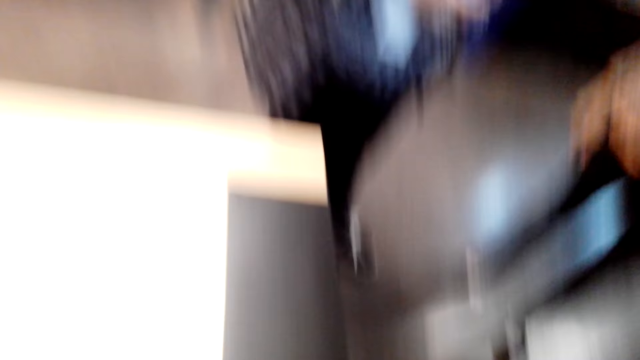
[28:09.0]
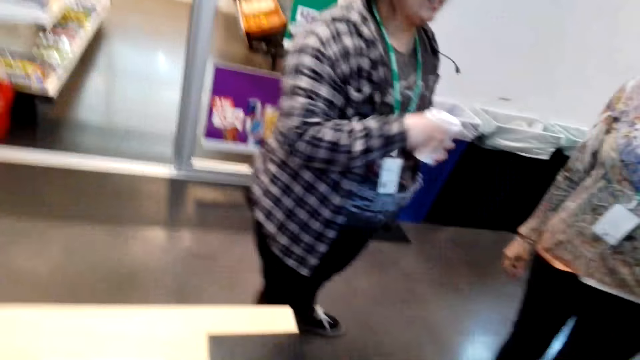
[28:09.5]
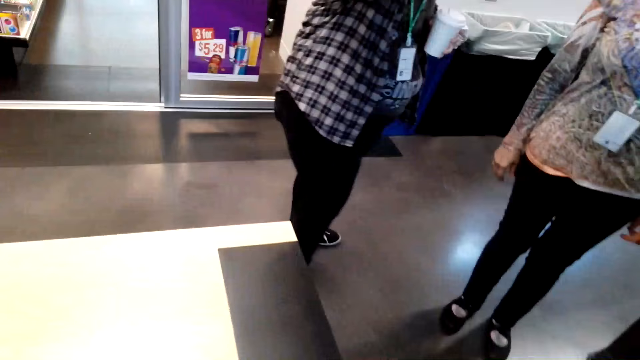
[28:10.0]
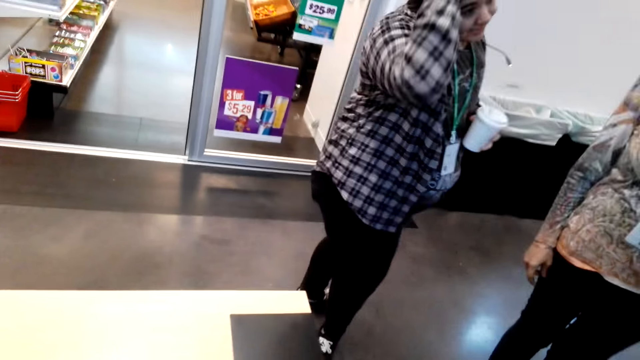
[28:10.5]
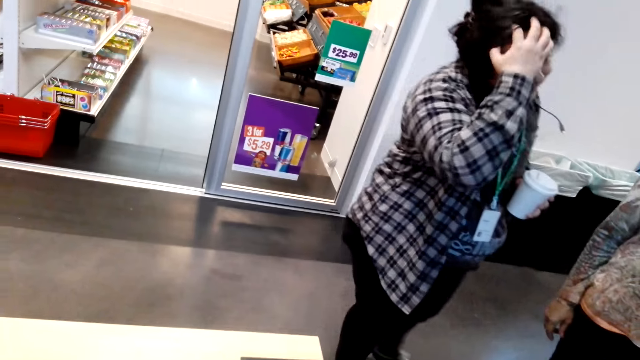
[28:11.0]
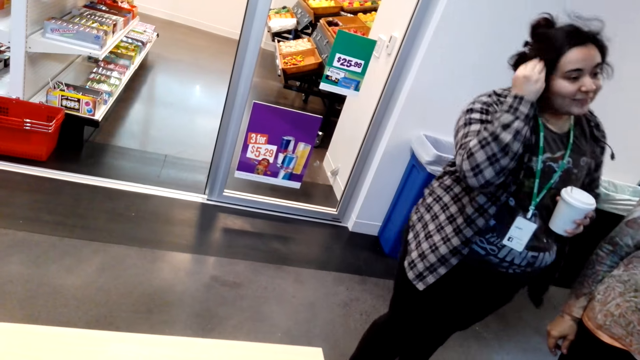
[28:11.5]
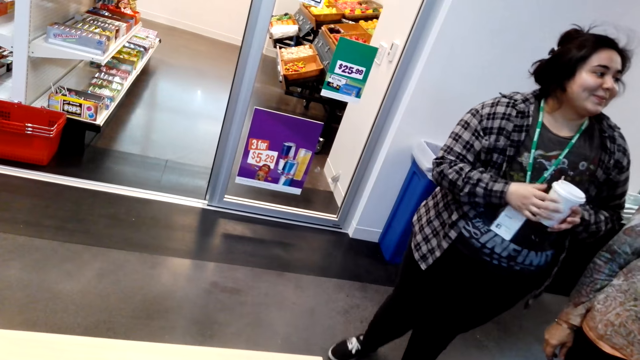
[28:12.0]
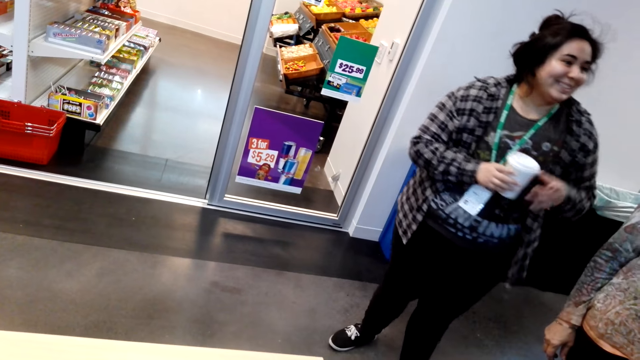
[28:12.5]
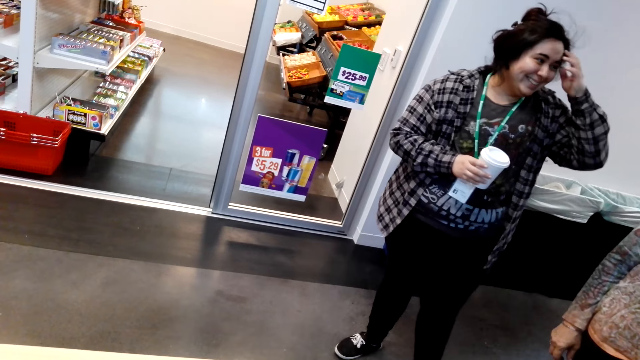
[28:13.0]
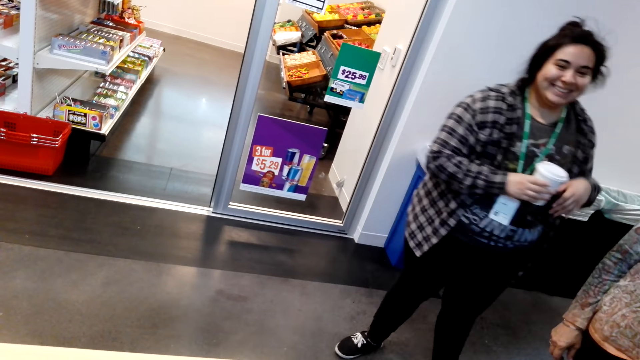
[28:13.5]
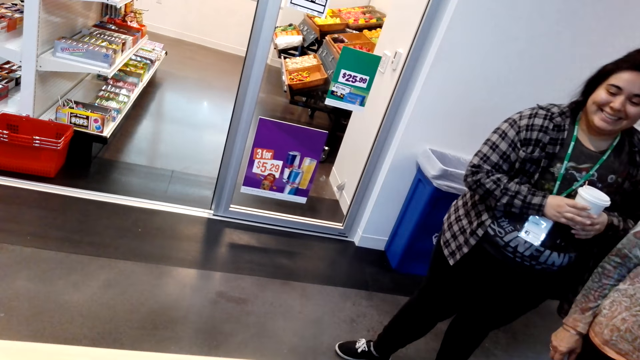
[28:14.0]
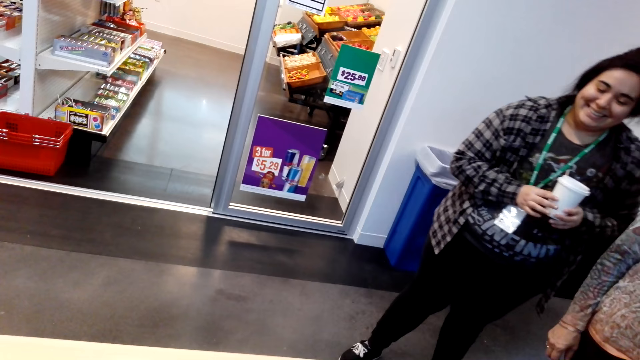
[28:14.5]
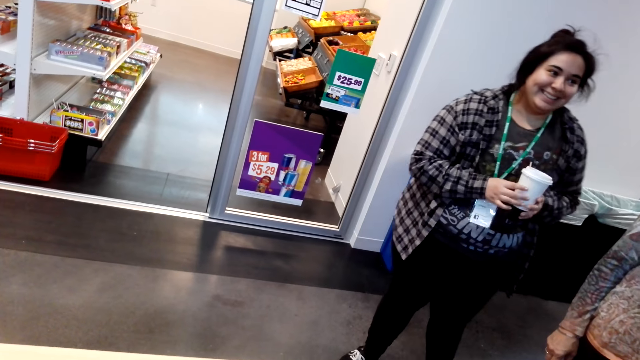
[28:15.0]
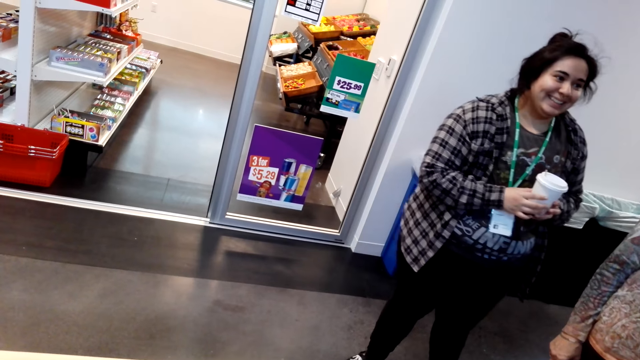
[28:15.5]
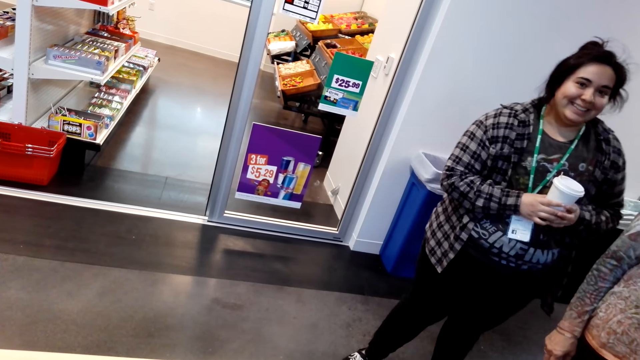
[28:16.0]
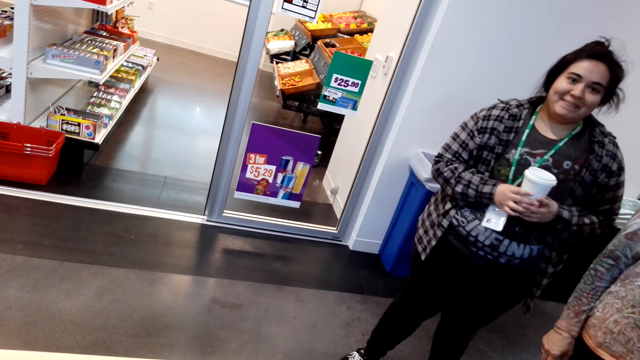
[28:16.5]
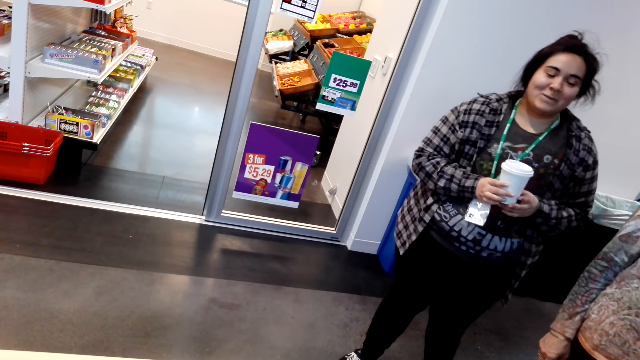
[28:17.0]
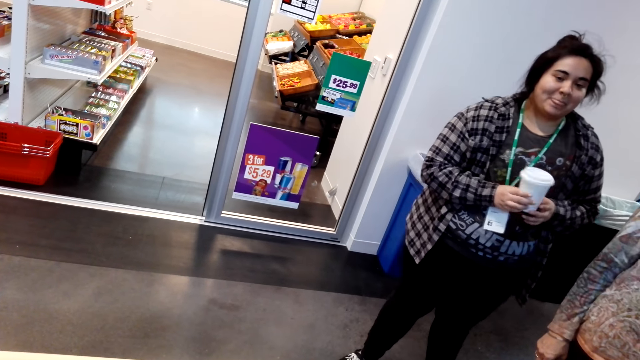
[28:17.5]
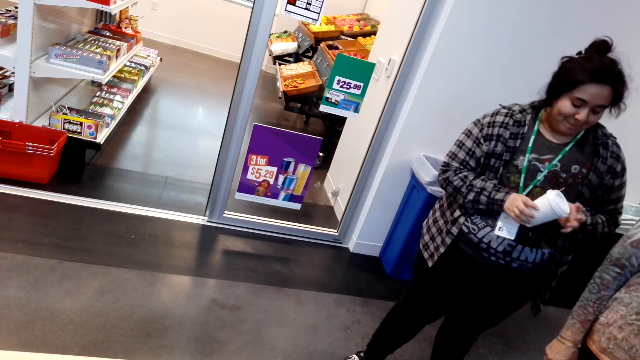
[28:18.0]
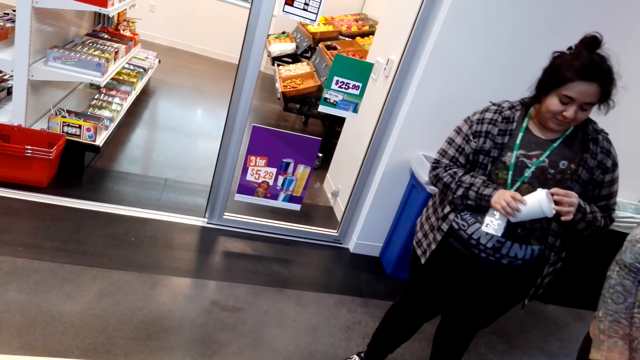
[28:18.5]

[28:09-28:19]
A person holds the plastic container. The person touches the hair with the left hand. The person smiles at another person. The first person touches the hair. The first person stares in the grocery. The first person touches the plastic bottle lid.
